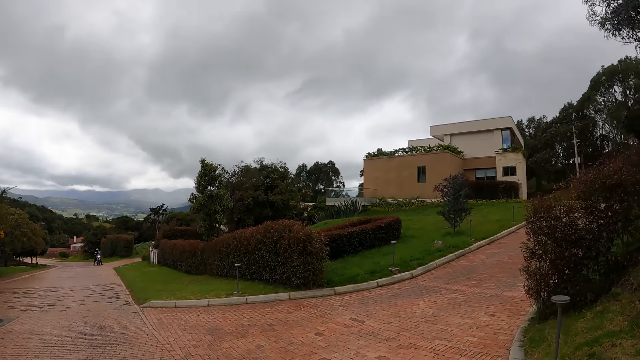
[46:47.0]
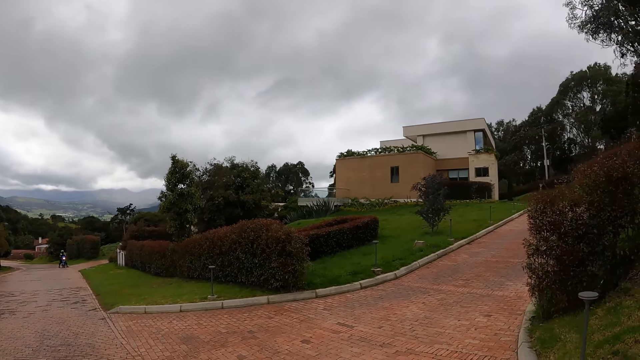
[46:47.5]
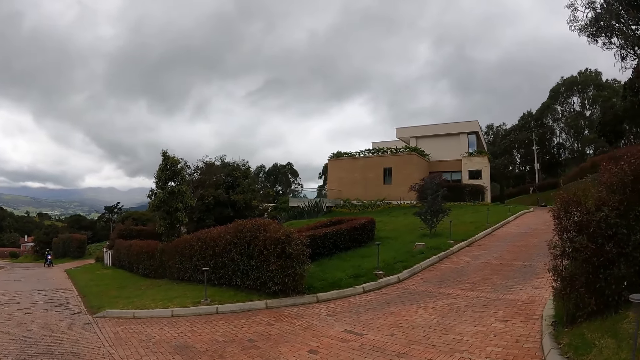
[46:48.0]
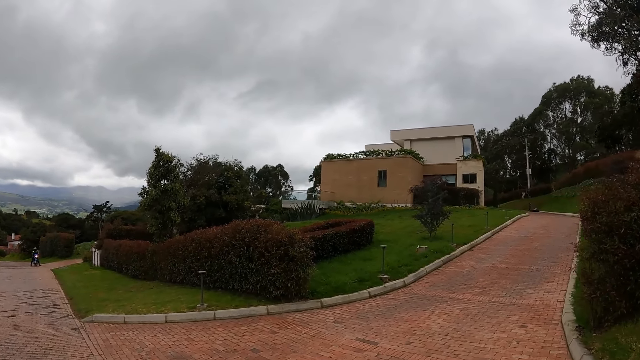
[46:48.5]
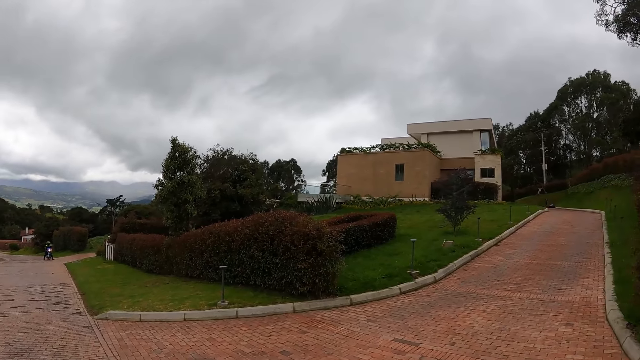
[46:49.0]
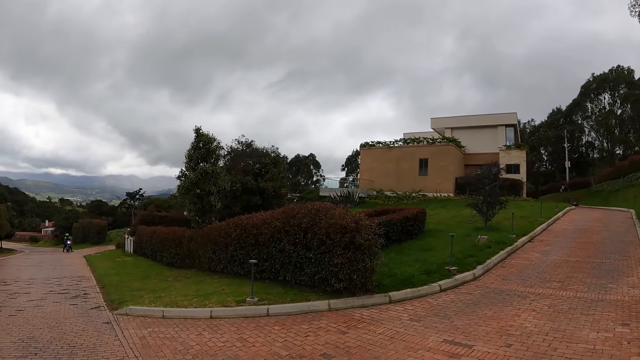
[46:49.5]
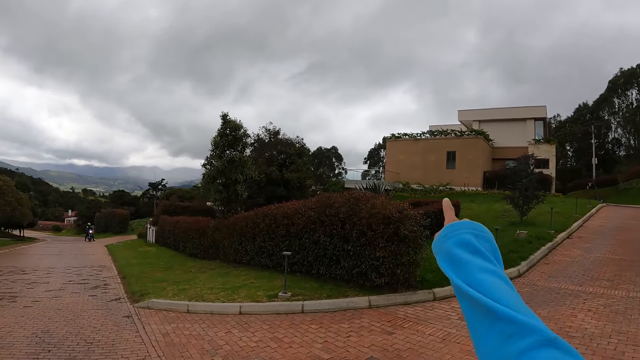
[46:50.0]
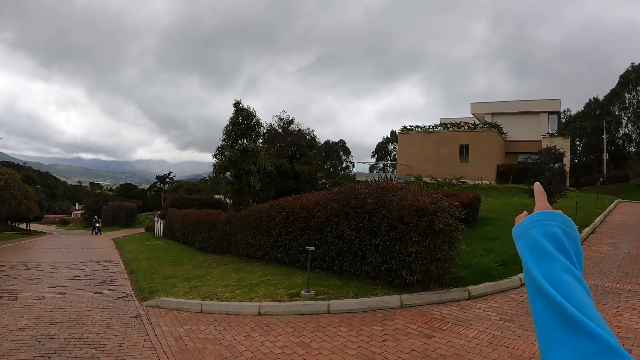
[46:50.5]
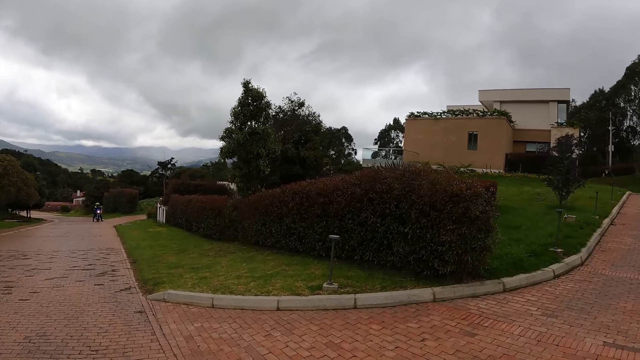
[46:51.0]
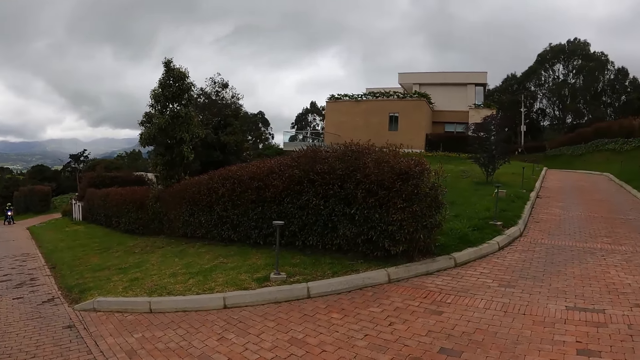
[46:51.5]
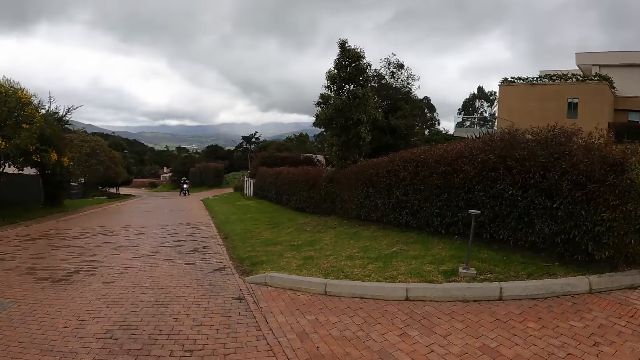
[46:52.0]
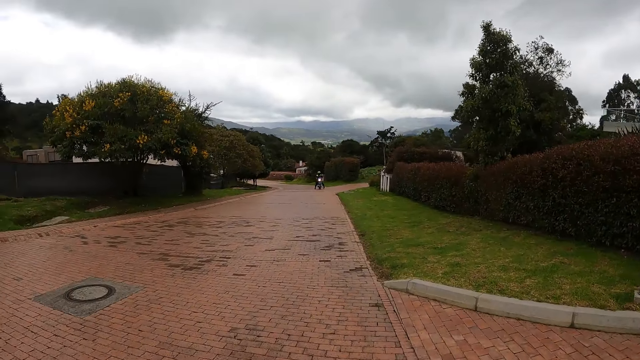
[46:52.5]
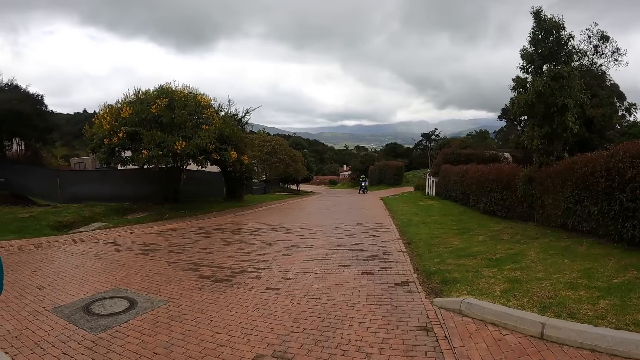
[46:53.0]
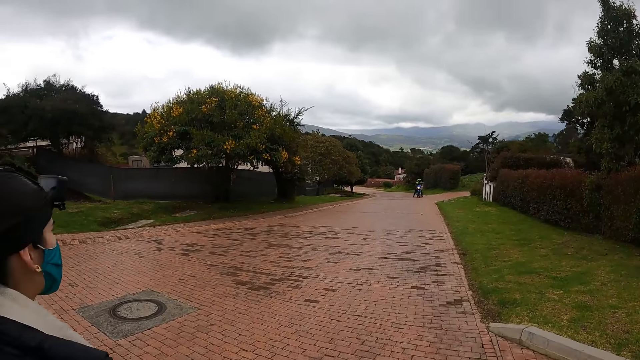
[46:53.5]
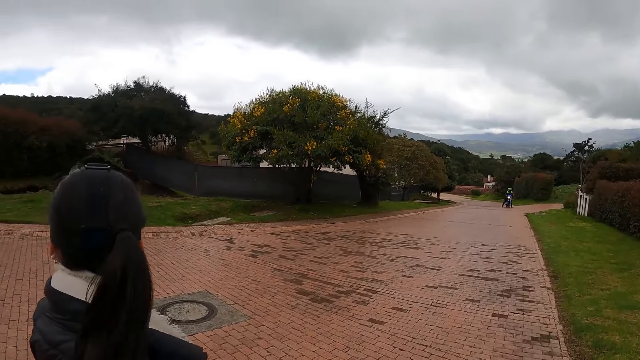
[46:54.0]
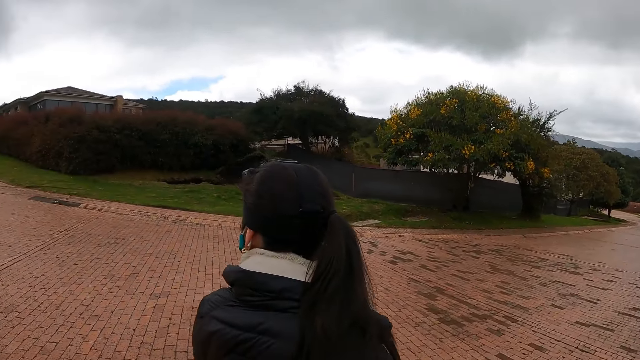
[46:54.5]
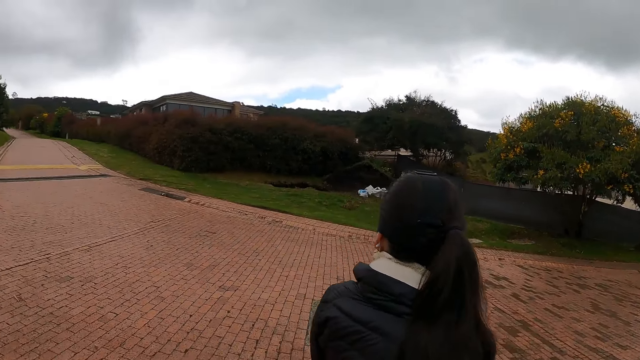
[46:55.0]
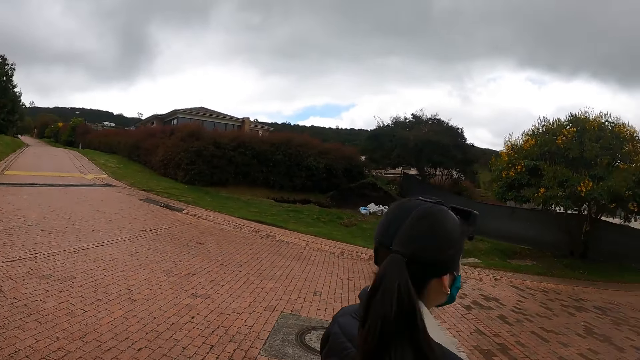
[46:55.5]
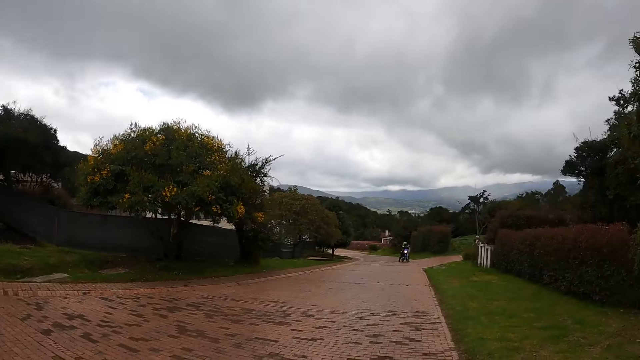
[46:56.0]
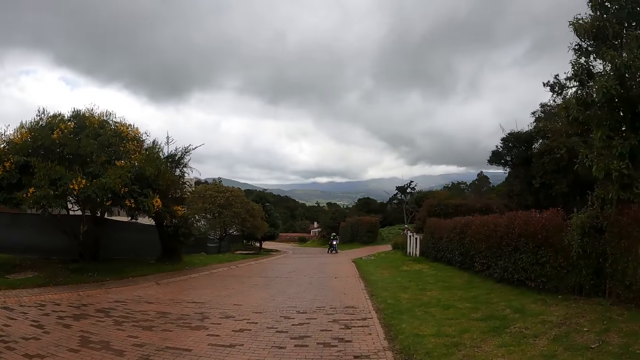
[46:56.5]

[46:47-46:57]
The camera wearer points at houses around the area and lowers a hand. They look around. A person looks around the neighborhood.

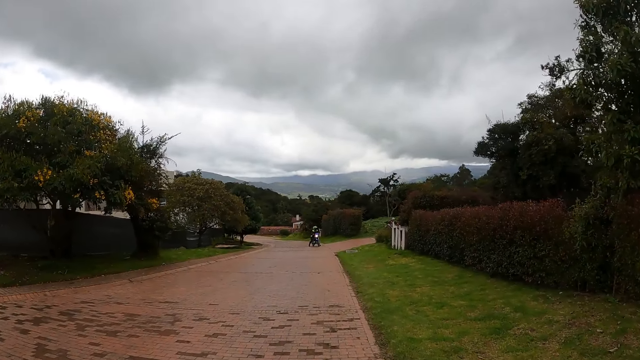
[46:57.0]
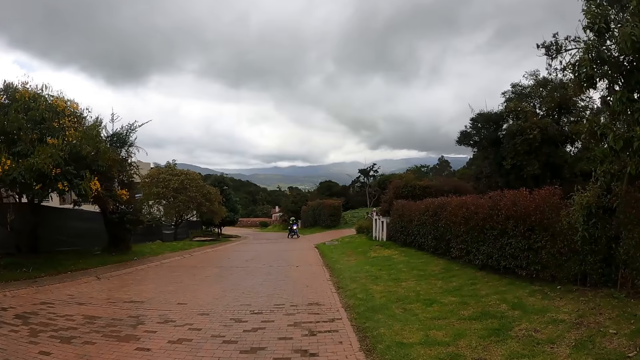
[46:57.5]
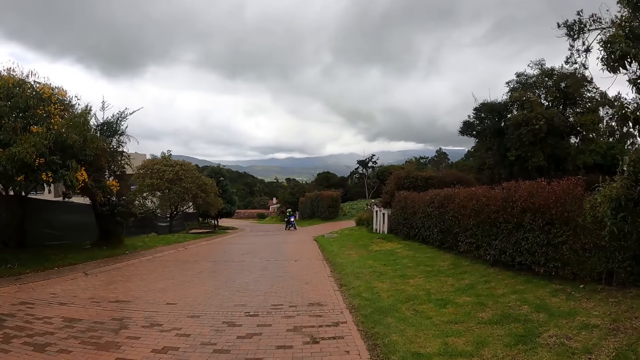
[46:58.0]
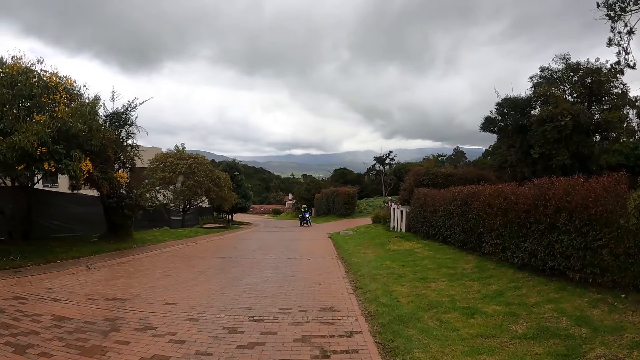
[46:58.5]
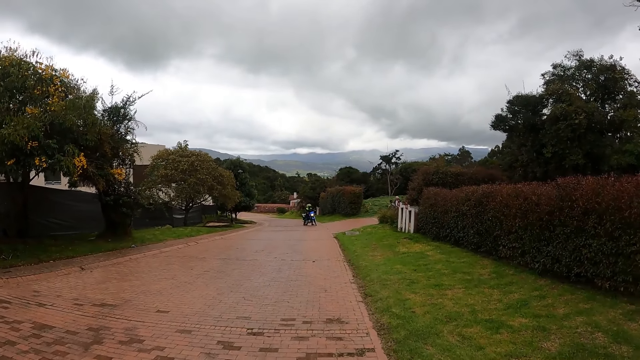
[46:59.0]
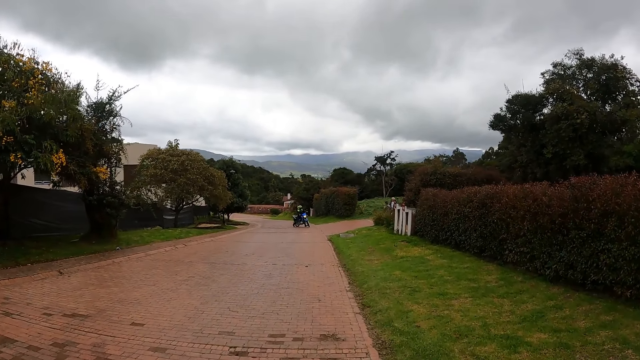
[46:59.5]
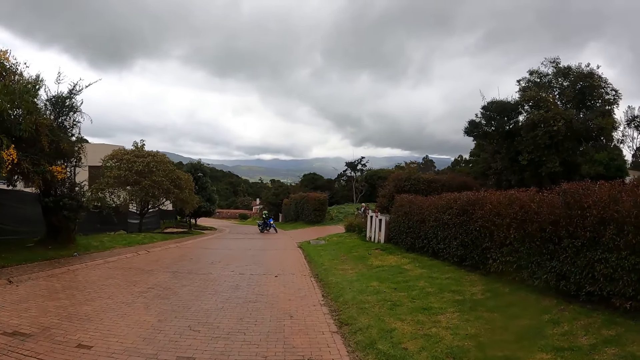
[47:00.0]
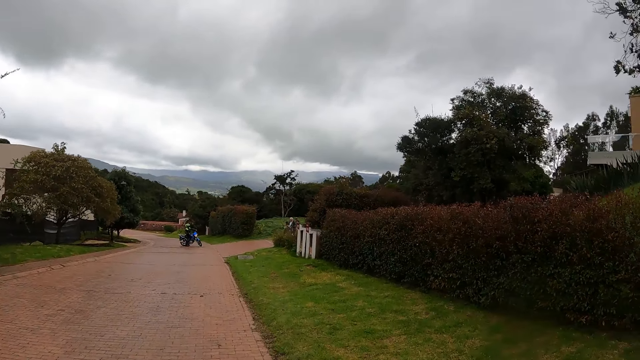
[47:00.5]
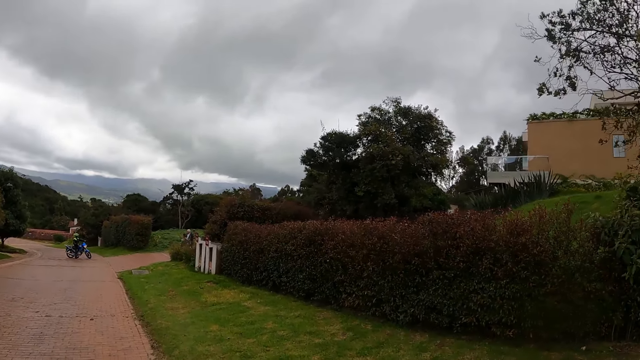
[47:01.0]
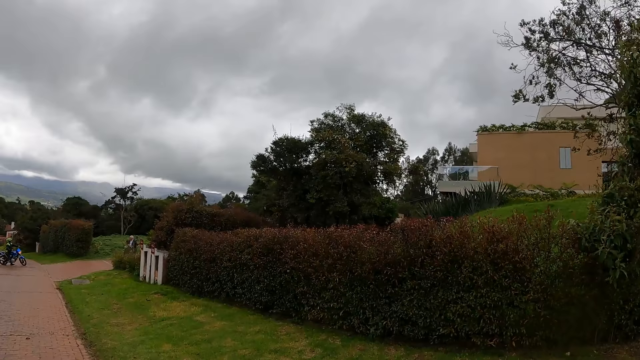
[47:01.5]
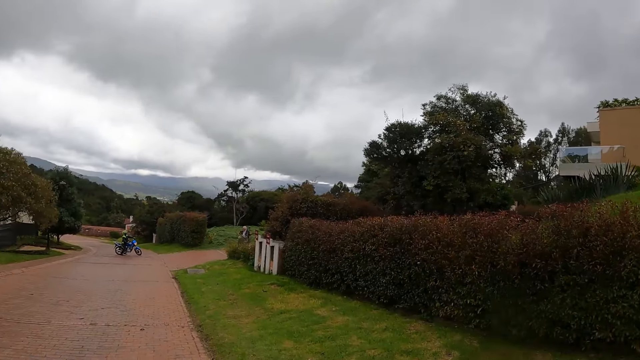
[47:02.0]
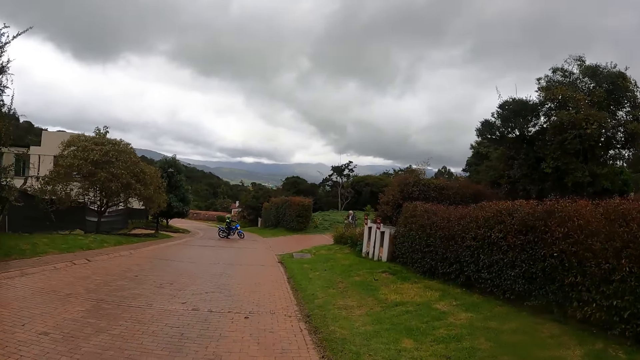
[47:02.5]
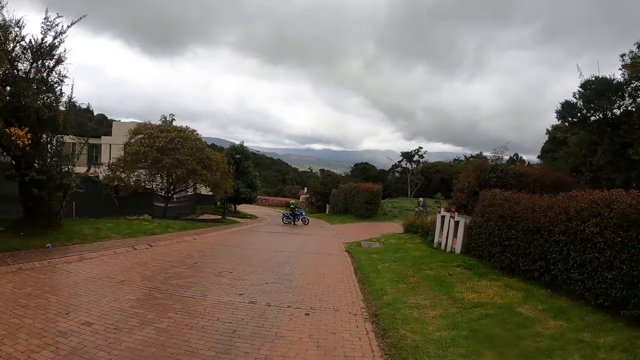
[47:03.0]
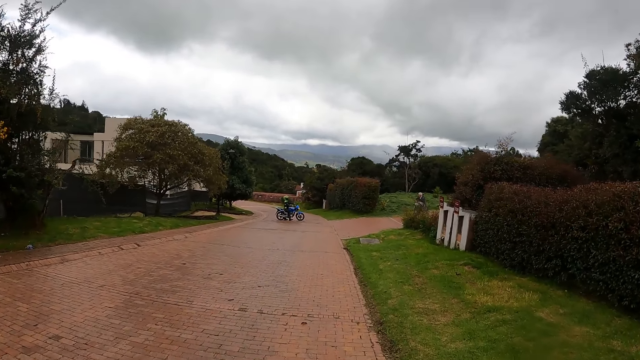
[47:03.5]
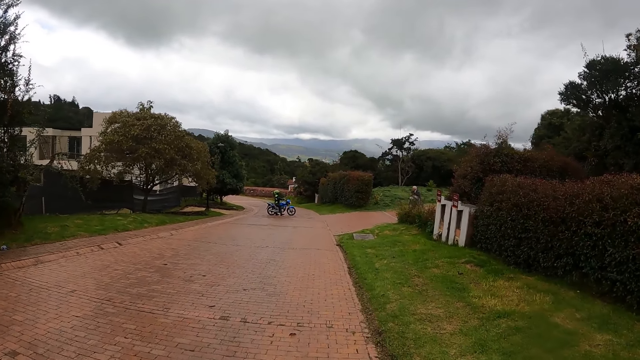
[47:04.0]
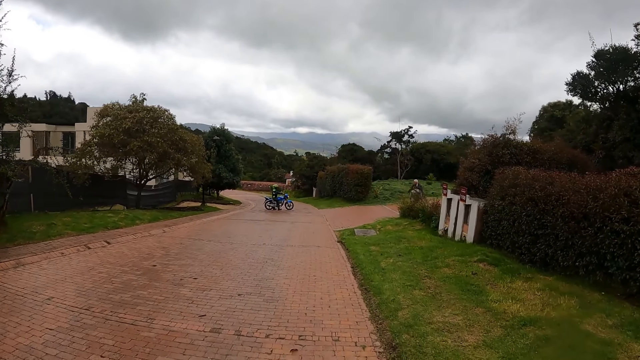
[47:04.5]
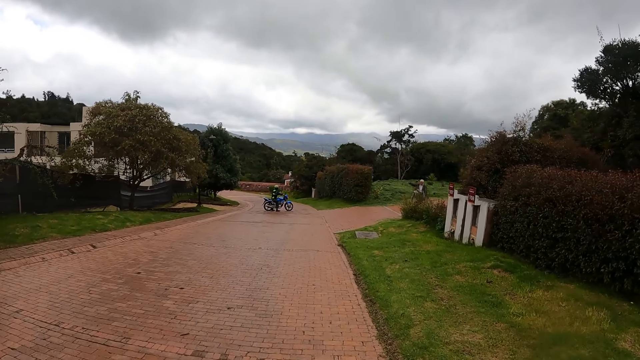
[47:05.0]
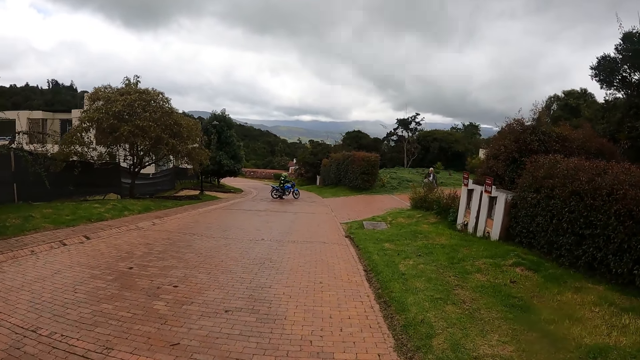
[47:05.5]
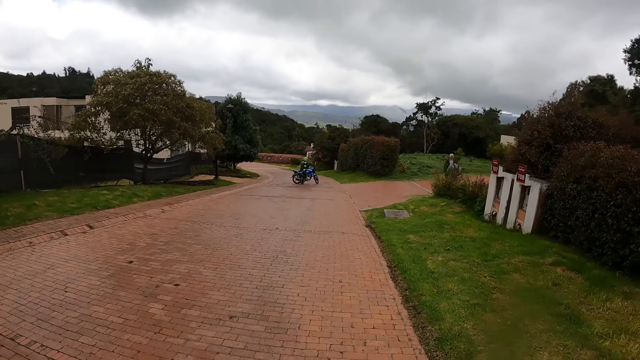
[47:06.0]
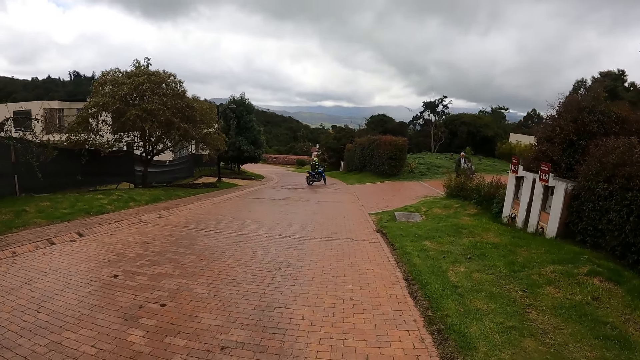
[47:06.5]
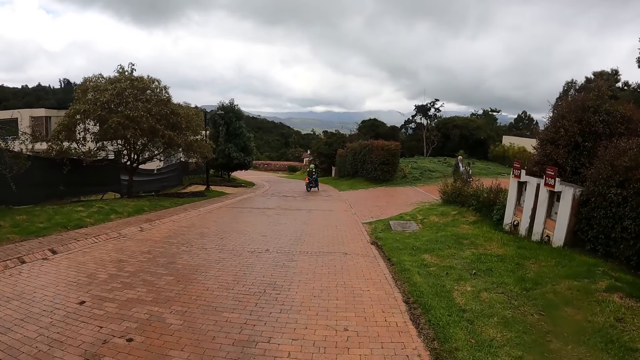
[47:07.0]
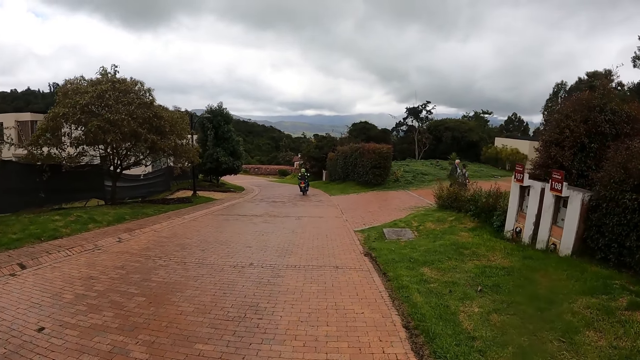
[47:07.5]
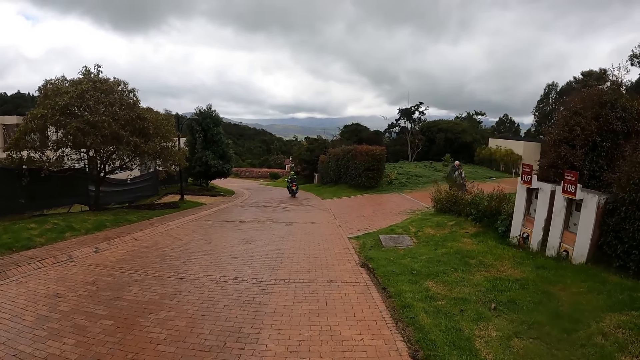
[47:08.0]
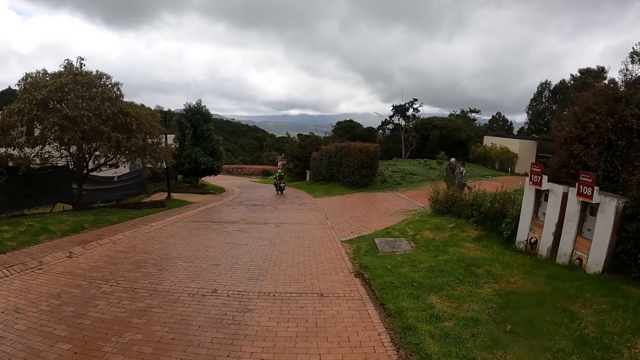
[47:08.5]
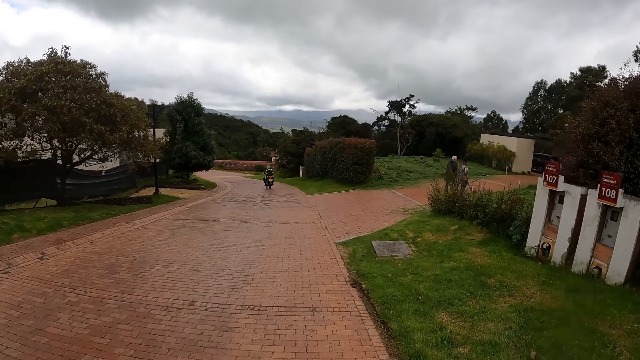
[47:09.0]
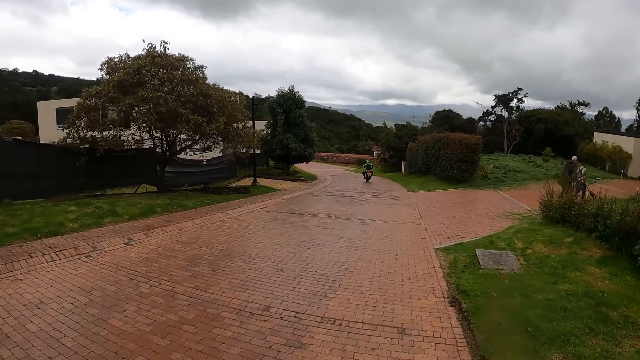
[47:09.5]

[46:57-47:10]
The camera wearer walks on the road with a person. A man rides a motorcycle on the road. Another person rides a motorbike on the road.
